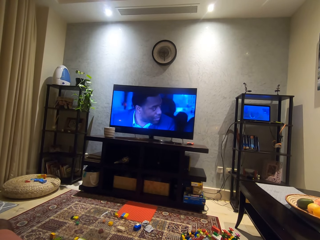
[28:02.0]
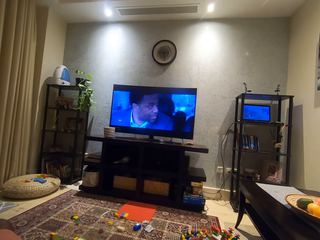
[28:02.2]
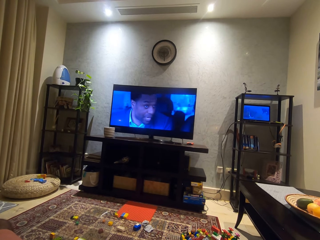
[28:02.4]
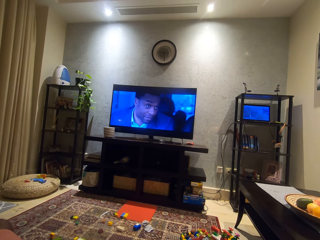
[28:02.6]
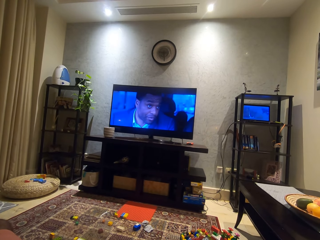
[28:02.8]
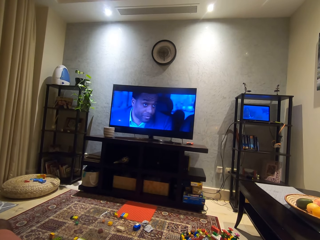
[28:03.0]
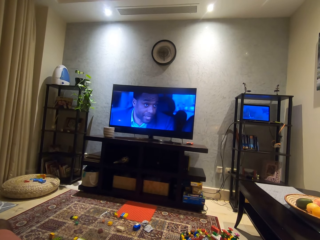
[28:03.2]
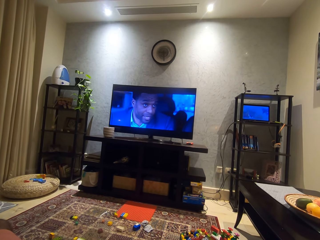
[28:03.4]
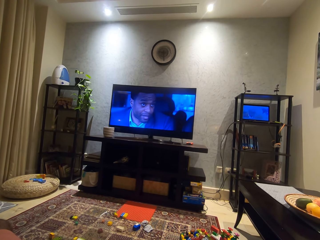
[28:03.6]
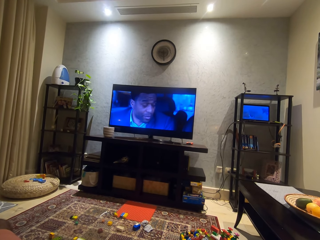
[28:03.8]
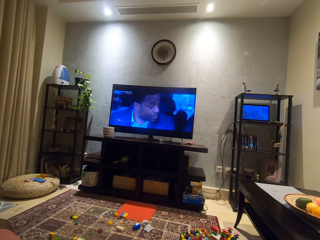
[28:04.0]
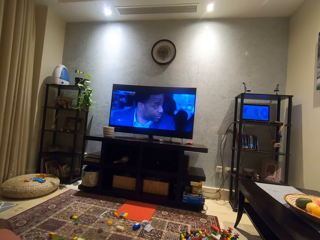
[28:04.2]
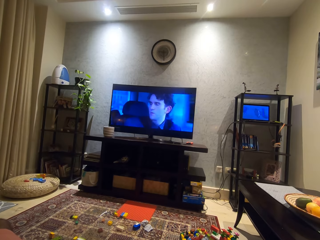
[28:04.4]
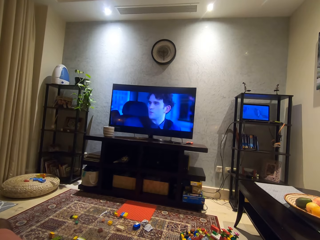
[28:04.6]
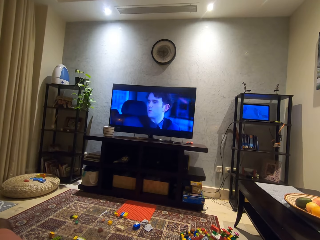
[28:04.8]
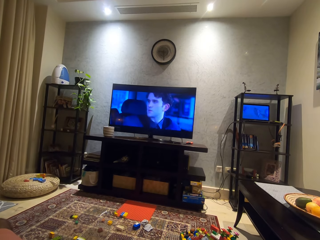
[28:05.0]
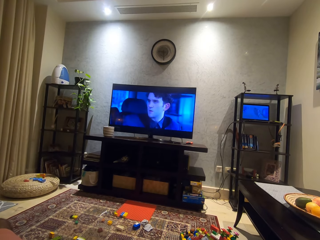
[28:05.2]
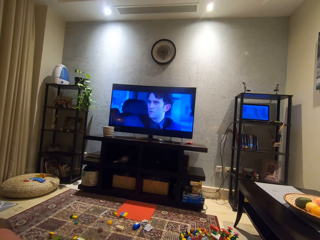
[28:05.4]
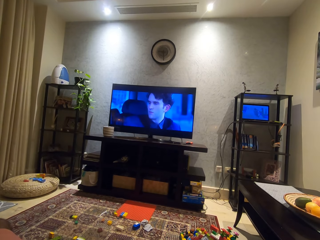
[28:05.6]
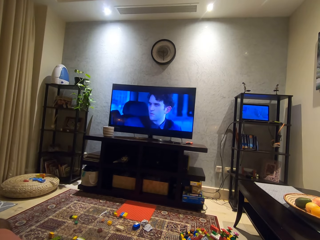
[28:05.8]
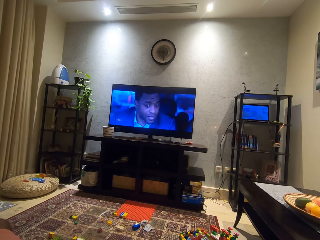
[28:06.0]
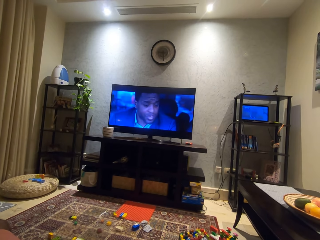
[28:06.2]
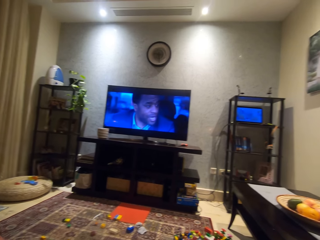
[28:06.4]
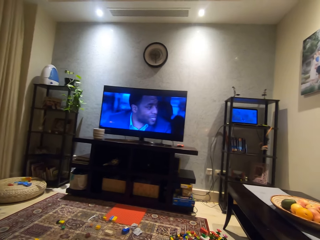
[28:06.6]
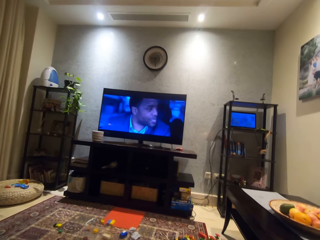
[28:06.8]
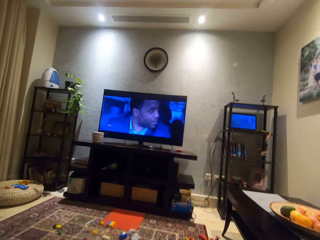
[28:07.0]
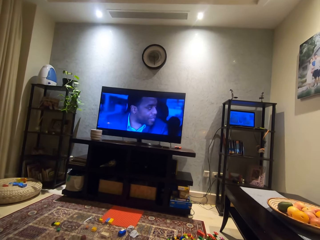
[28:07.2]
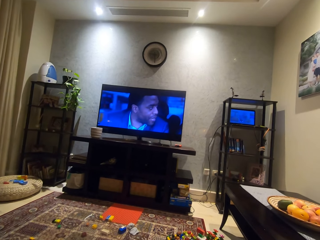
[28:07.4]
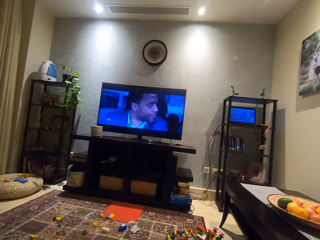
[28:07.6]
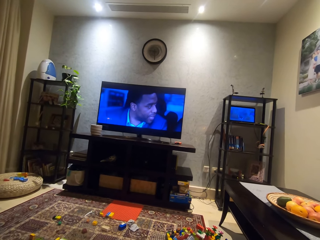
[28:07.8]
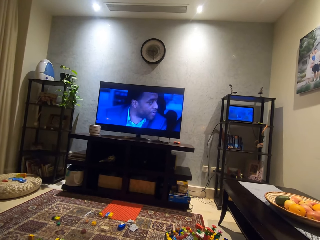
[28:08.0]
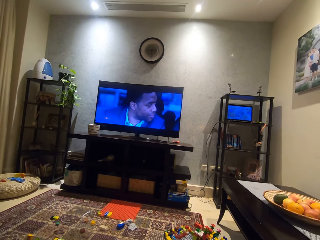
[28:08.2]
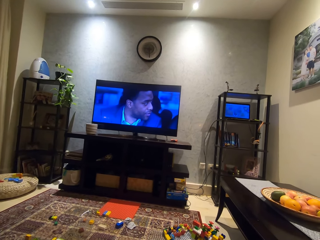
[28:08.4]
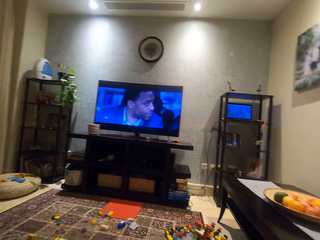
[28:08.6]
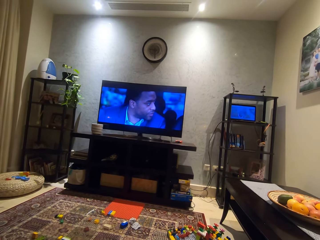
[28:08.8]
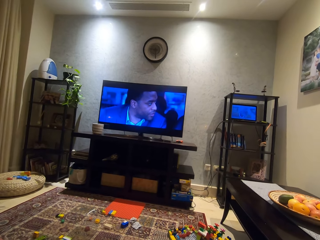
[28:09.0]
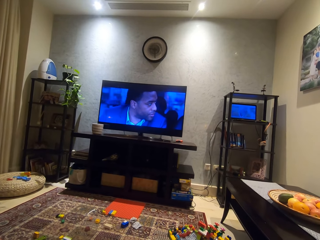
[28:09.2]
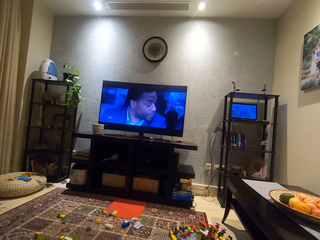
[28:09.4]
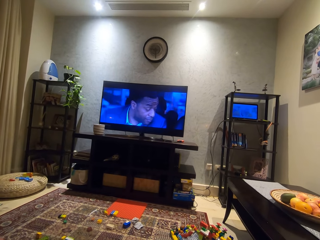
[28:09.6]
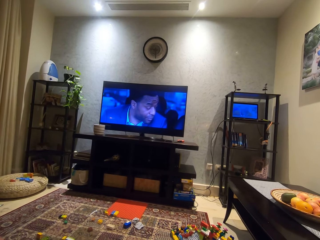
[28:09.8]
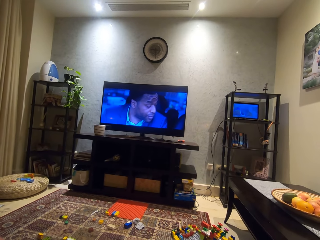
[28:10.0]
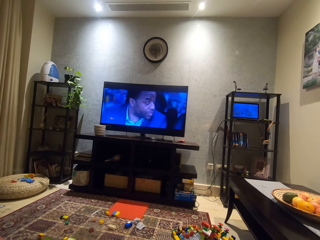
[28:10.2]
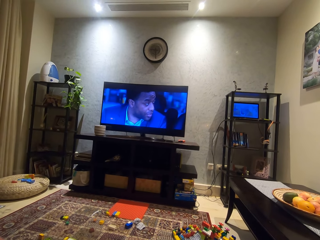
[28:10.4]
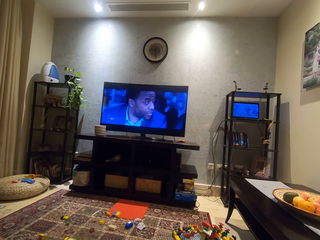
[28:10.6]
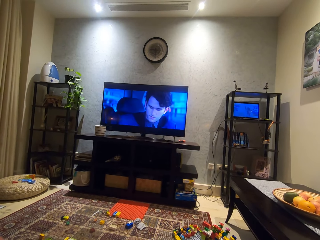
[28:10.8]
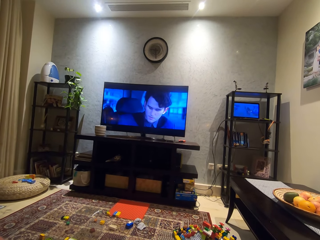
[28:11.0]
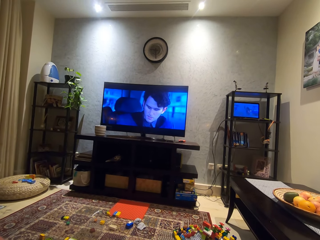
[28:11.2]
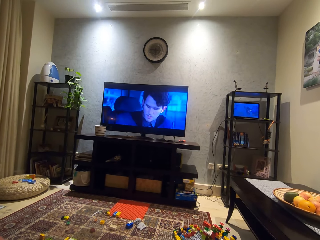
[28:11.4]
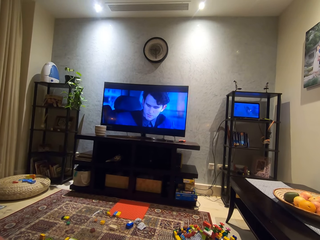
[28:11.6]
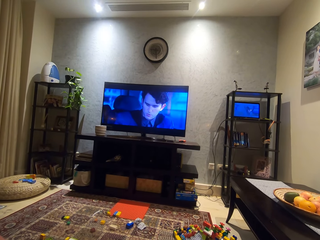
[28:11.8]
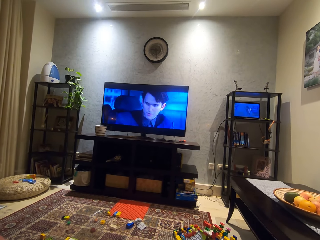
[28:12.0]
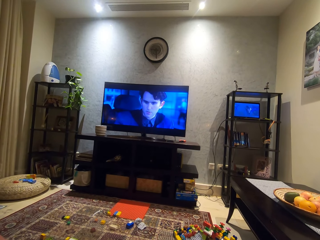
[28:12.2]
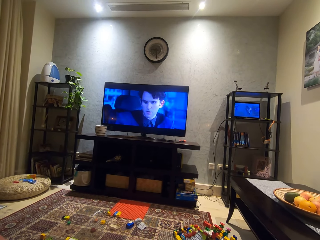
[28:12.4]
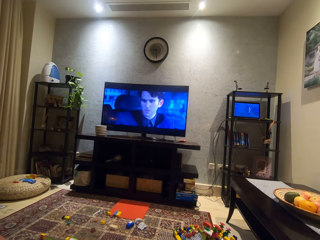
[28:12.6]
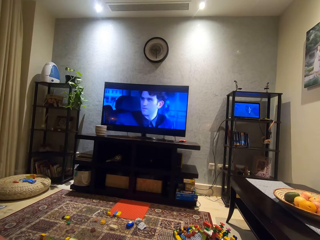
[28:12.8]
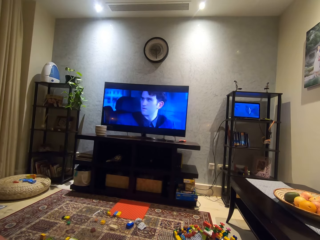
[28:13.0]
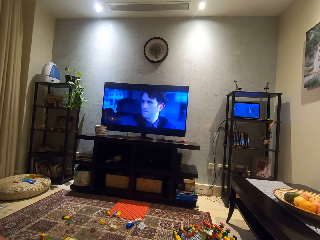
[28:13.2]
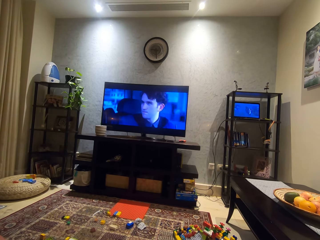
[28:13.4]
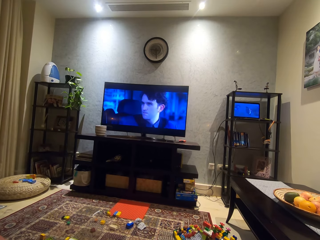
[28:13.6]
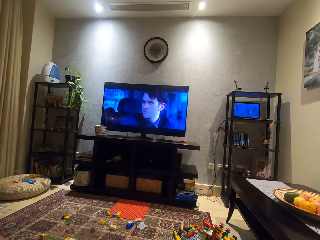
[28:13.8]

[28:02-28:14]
The camera wearer watches television. He adjusts his camera. He looks around a room. He watches the TV.

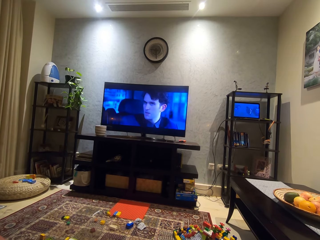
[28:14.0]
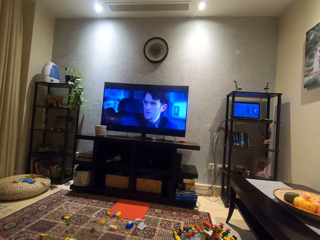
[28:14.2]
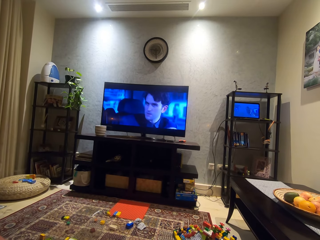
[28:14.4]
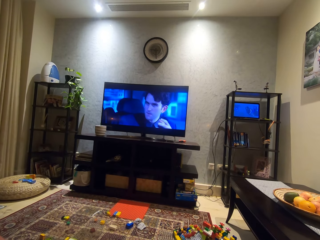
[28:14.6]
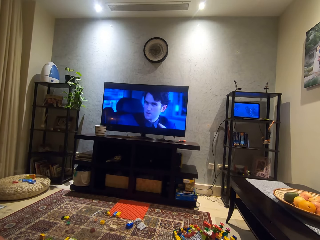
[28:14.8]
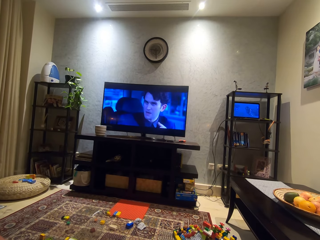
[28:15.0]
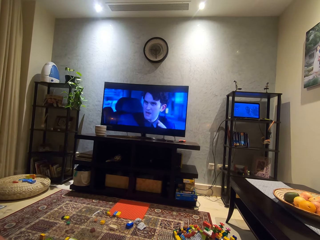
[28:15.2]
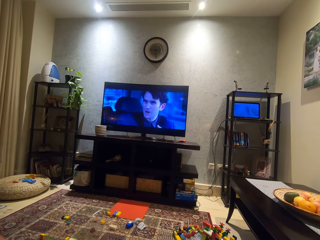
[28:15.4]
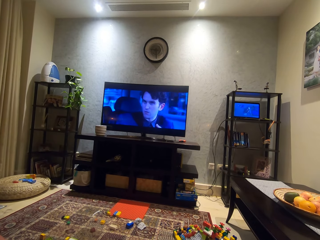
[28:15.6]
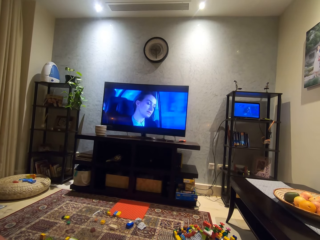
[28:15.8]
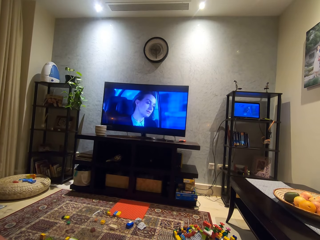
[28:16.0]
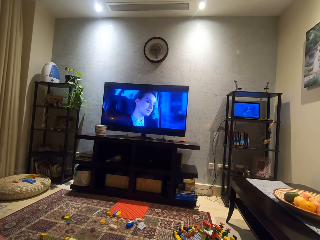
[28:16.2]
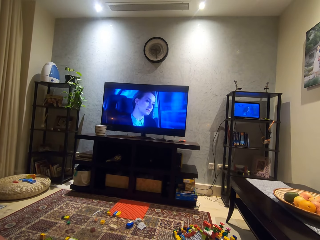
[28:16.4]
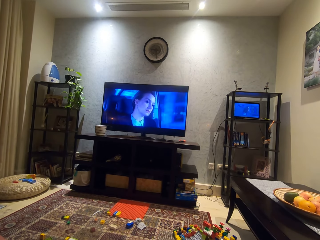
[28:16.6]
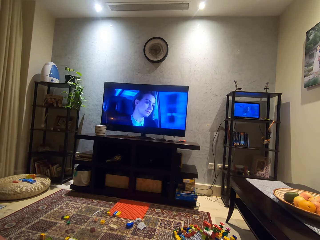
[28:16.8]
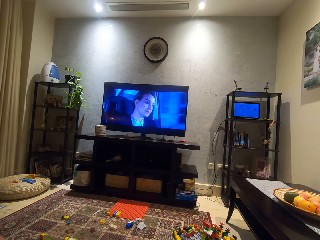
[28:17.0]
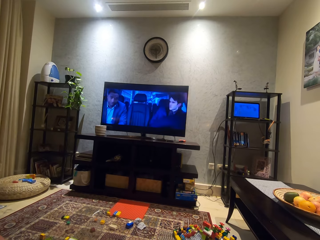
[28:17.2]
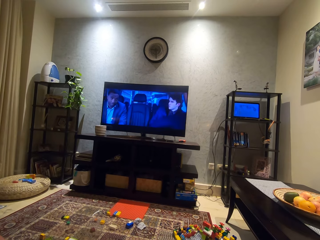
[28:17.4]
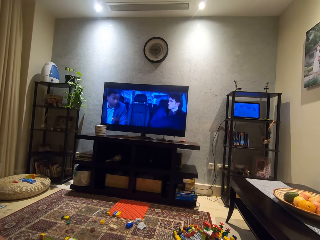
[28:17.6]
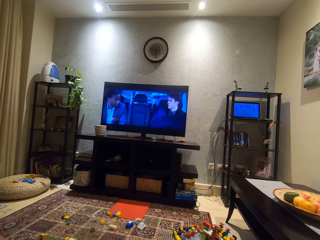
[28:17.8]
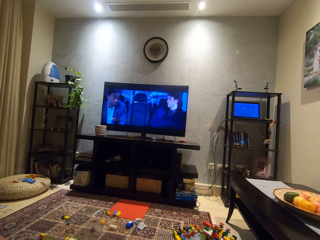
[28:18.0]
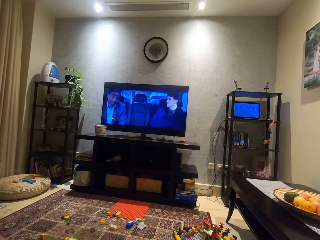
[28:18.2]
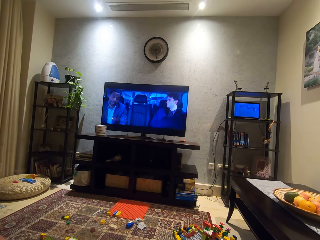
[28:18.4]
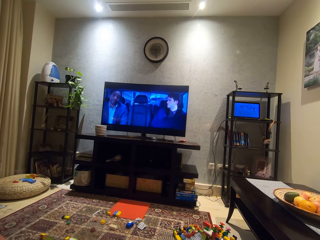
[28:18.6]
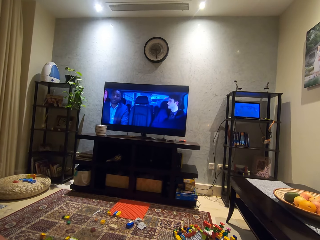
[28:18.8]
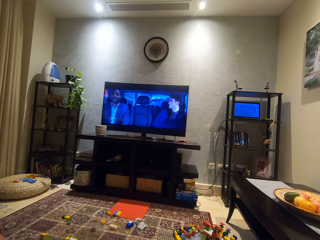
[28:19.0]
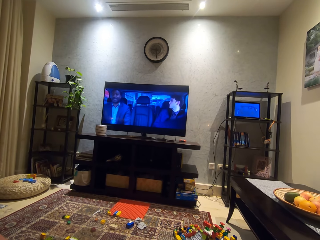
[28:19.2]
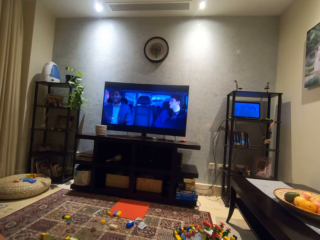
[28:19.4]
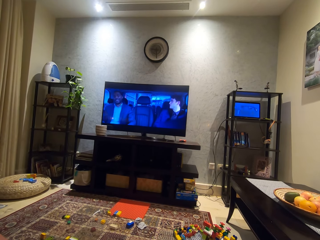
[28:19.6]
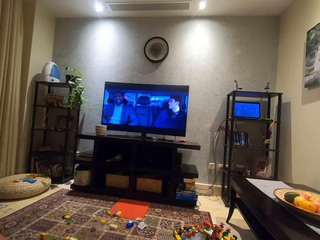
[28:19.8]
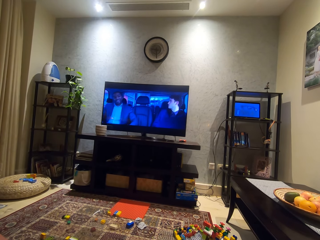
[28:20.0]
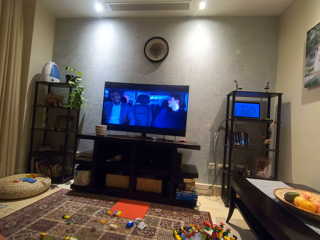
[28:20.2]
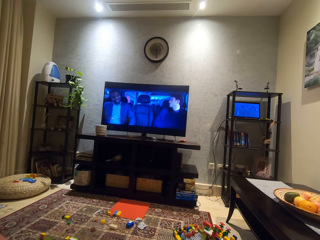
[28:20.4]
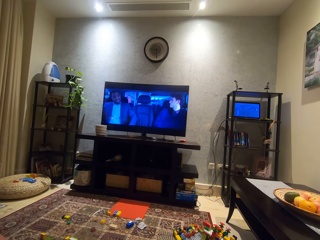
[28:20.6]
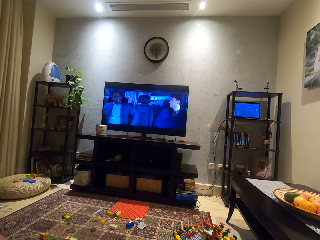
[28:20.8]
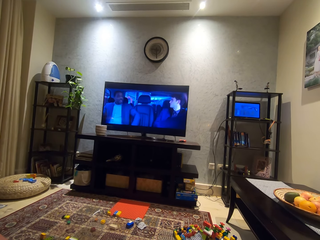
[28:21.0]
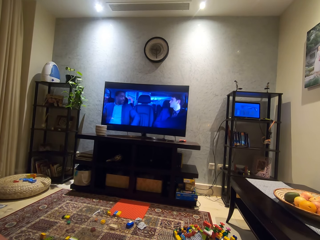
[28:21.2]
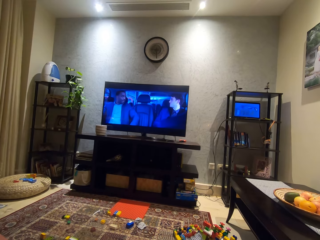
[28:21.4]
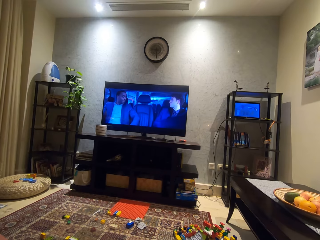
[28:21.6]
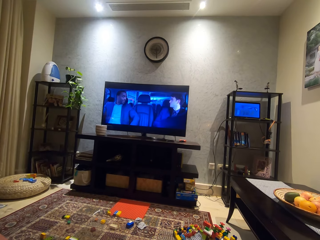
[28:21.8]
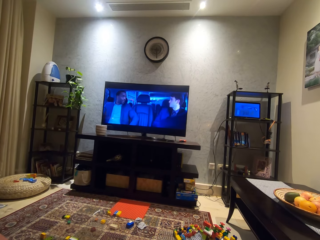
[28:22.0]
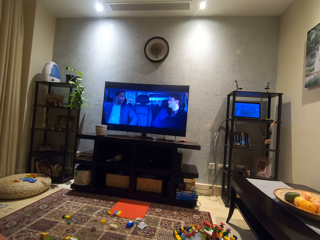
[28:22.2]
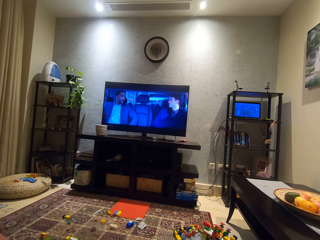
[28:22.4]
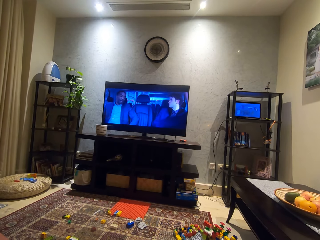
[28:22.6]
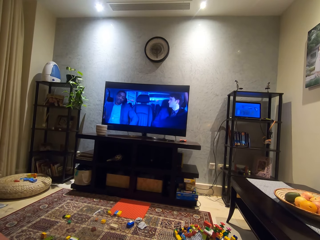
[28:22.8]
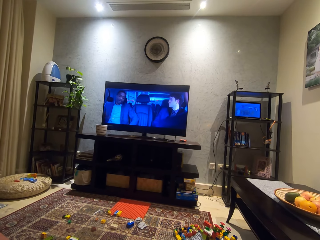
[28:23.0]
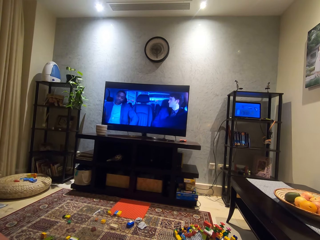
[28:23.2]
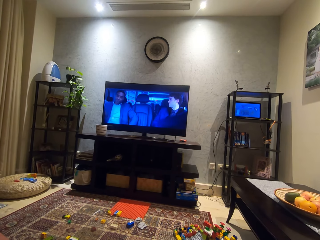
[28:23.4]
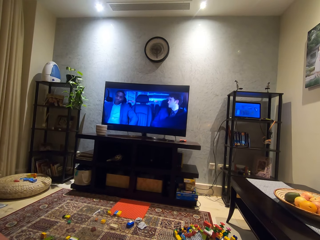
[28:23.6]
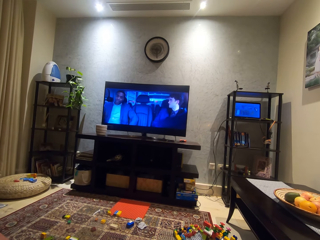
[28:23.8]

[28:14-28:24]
The camera wearer watches television.
